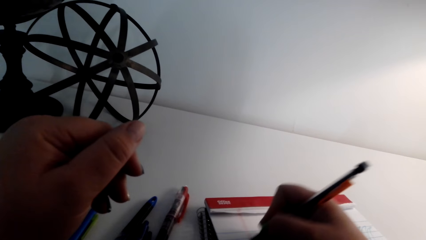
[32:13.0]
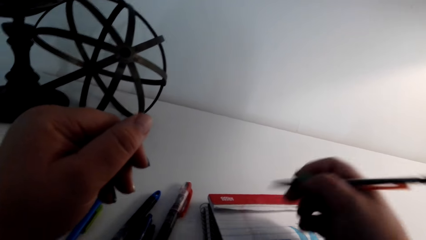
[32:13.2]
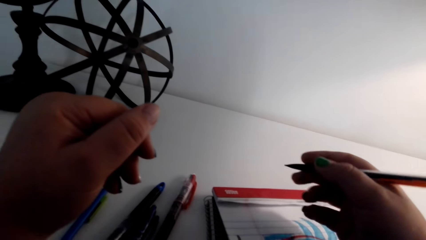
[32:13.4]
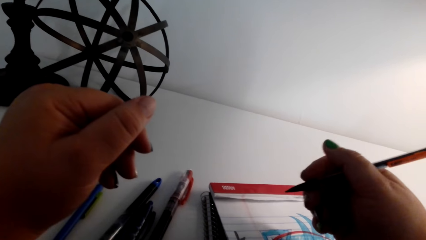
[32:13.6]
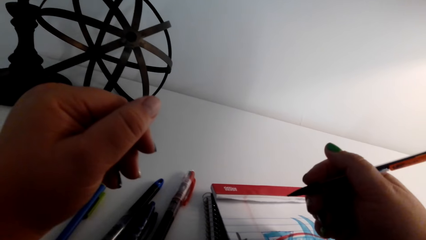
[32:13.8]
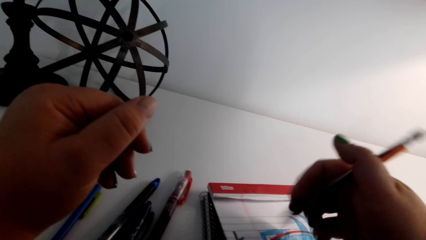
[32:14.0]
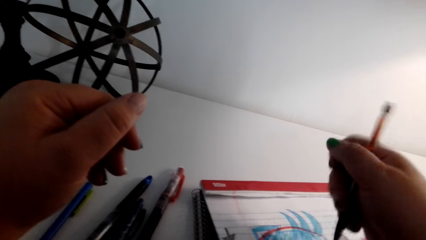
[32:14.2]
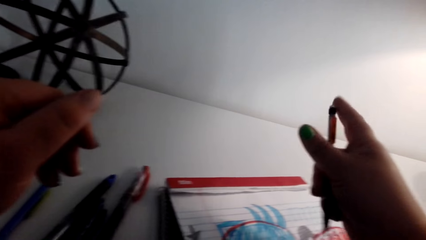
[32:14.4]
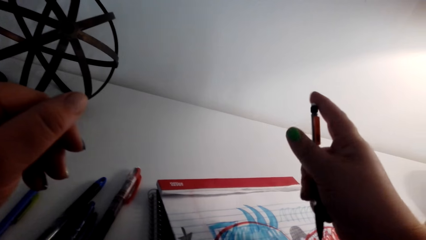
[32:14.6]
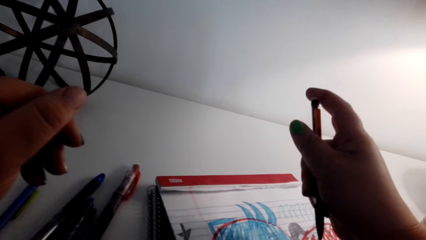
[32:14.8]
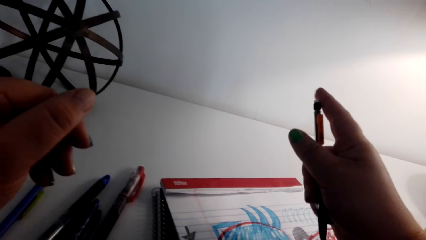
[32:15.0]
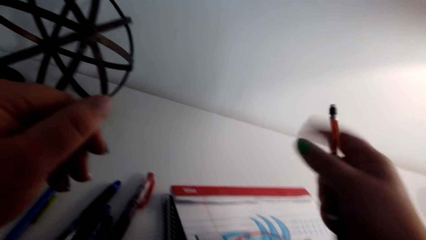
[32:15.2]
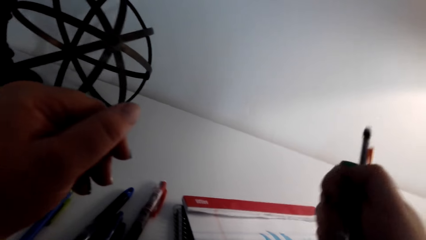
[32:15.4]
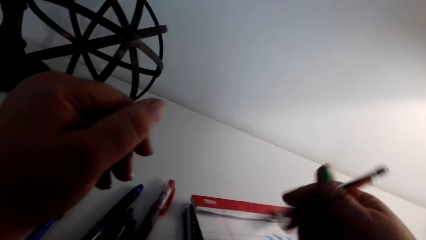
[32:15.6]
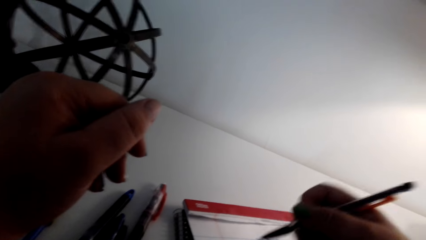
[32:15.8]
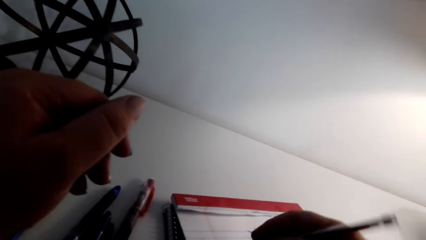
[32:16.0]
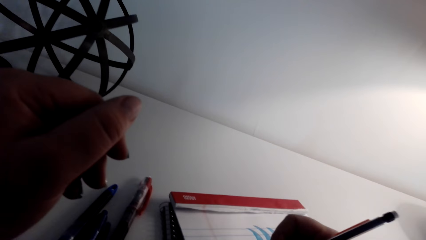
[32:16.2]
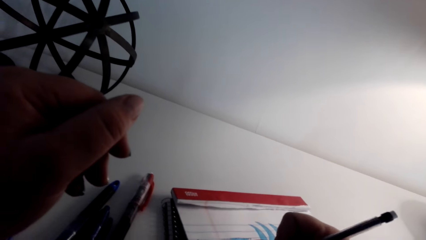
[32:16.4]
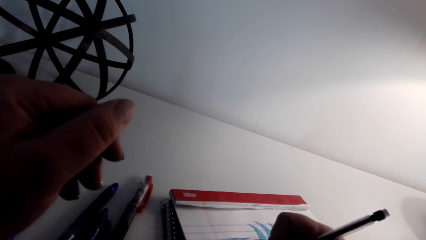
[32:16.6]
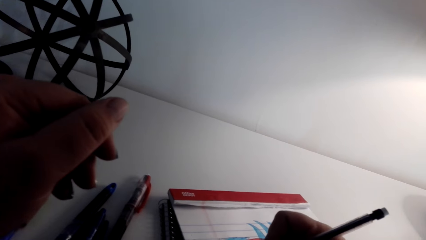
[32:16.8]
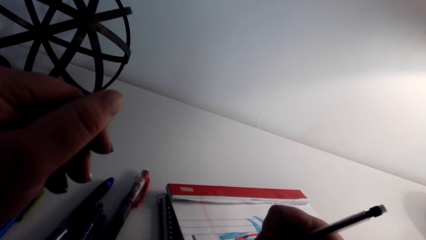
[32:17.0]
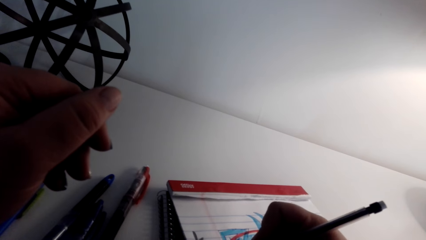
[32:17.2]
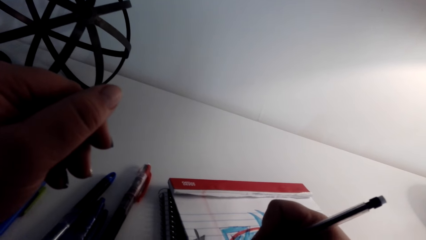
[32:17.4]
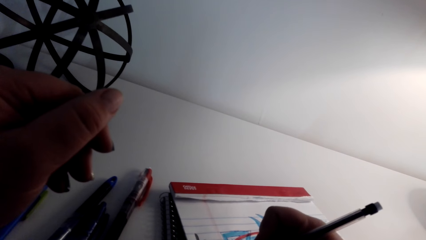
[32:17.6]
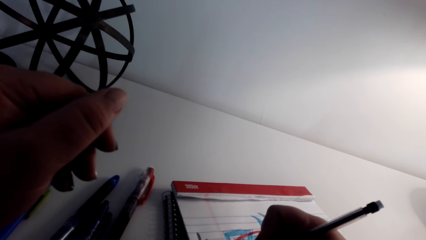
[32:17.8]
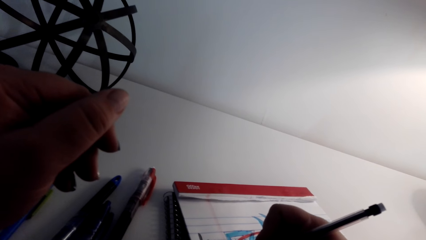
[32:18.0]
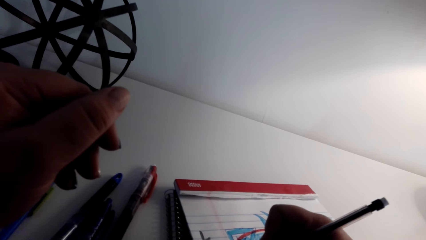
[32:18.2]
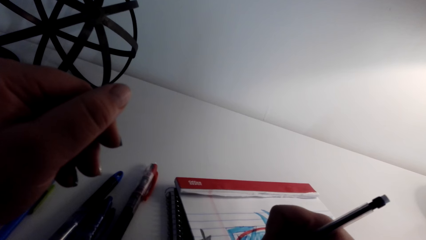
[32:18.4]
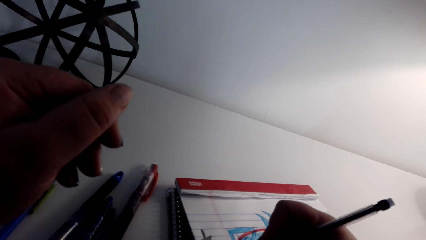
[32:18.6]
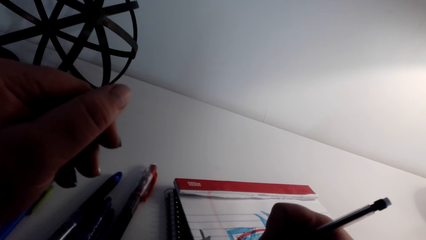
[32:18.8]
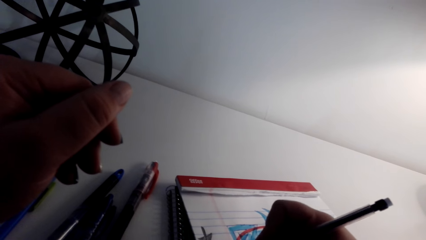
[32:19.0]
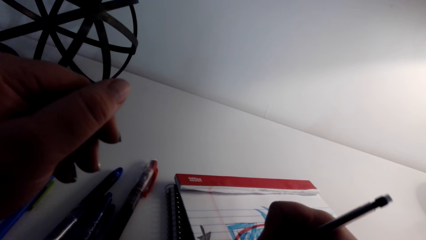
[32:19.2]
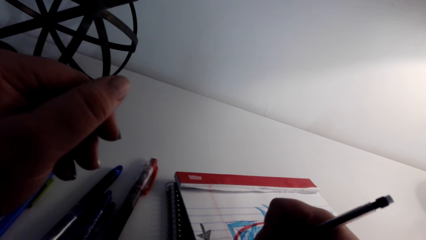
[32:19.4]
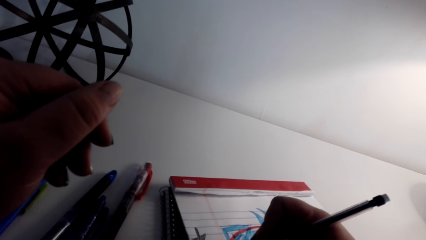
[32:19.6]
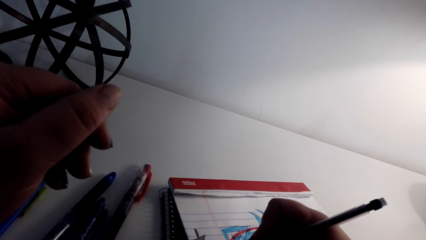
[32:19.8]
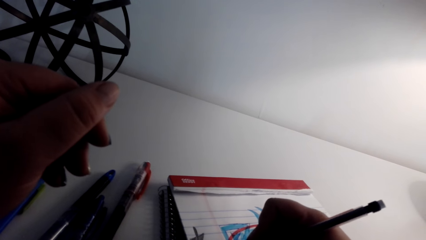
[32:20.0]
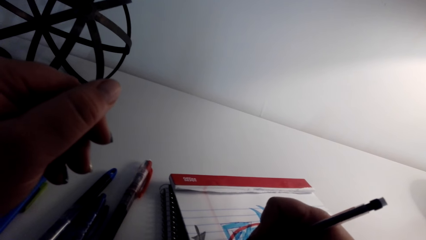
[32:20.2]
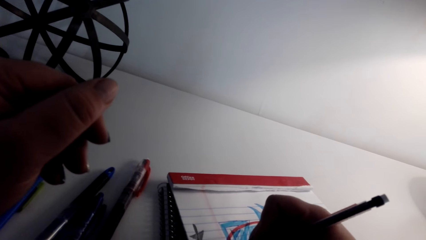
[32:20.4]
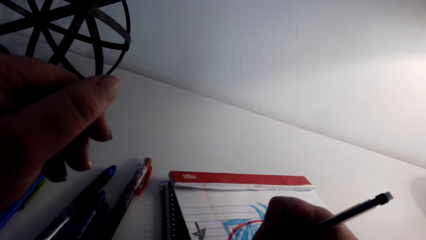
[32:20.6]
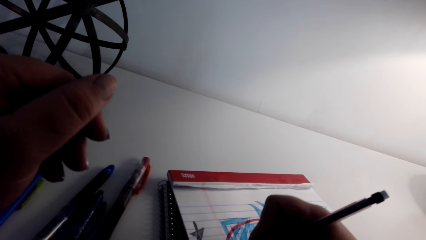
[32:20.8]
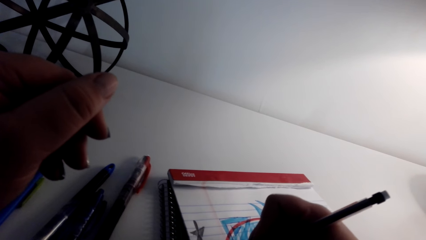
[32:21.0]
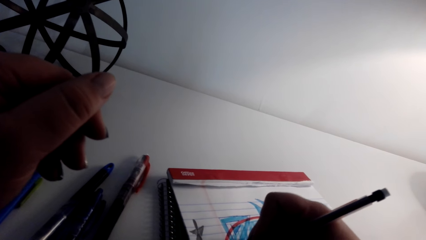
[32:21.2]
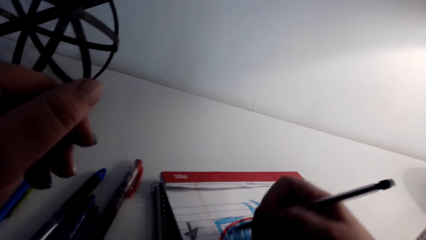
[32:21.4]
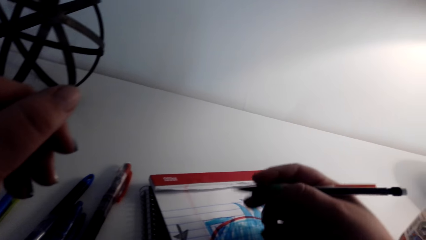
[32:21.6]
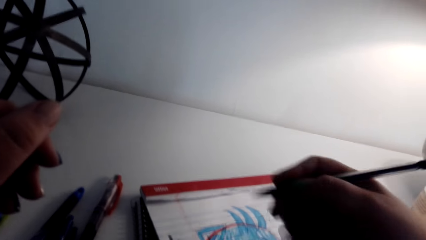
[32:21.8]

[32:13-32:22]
The camera wearer presses the pen. They open the color pen. They draw the art on the book. They color the sketch.

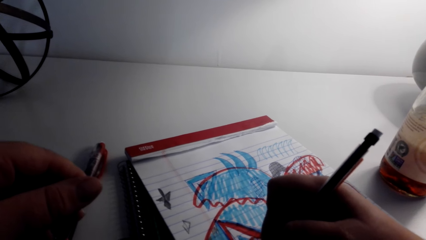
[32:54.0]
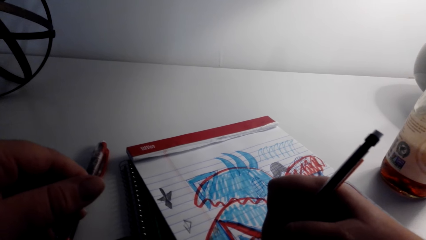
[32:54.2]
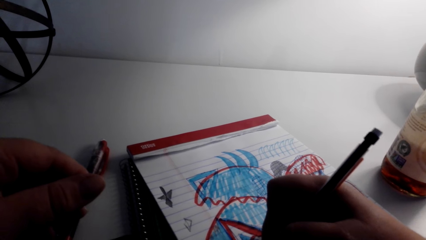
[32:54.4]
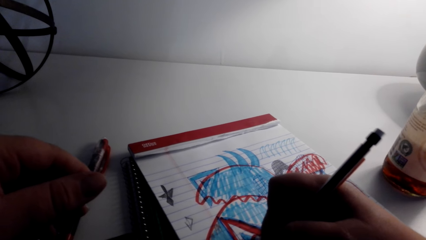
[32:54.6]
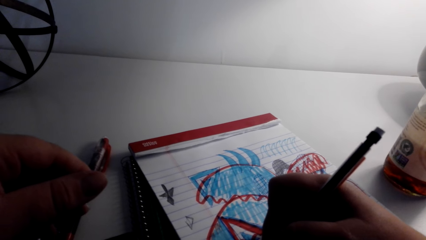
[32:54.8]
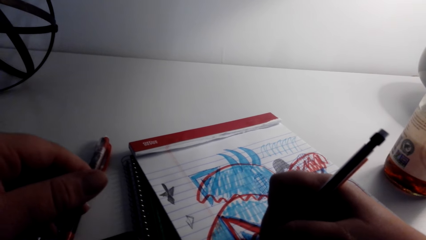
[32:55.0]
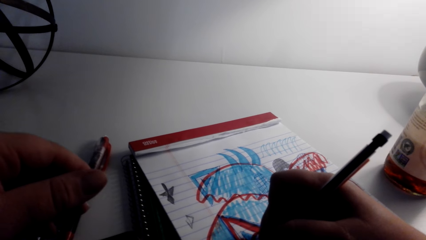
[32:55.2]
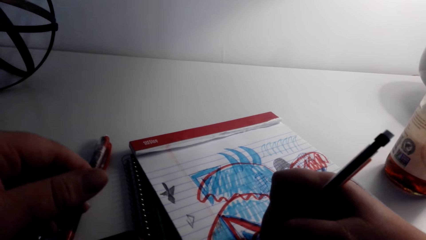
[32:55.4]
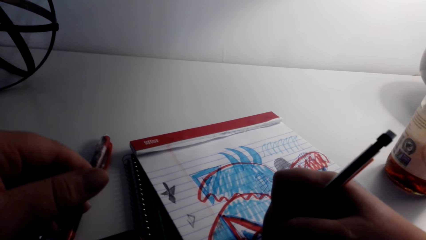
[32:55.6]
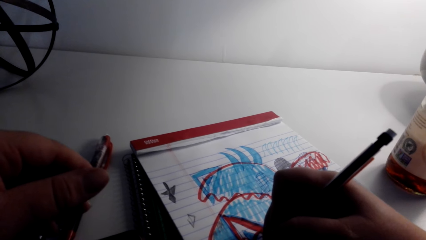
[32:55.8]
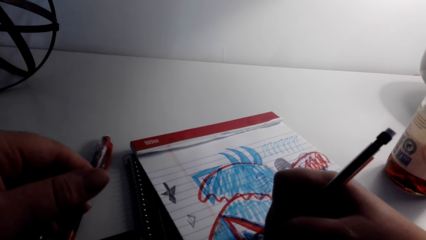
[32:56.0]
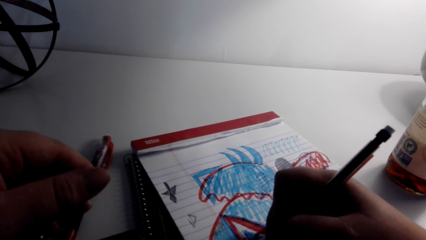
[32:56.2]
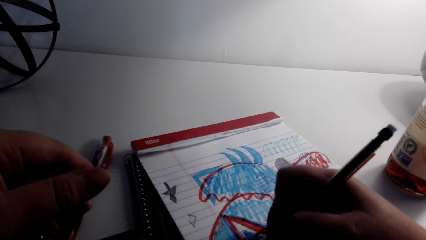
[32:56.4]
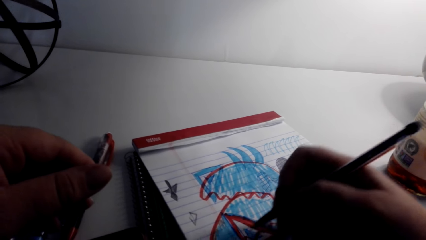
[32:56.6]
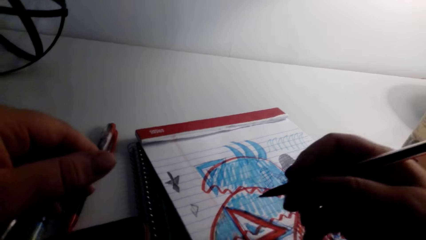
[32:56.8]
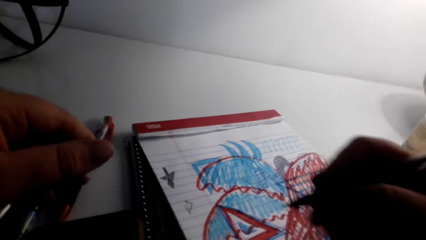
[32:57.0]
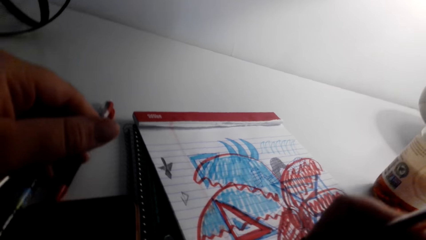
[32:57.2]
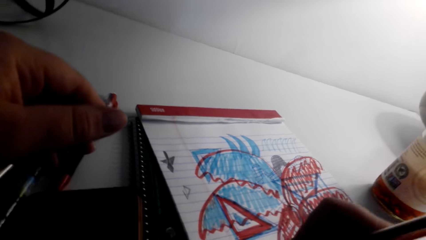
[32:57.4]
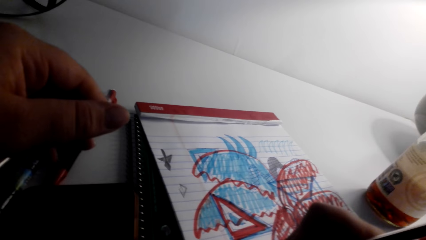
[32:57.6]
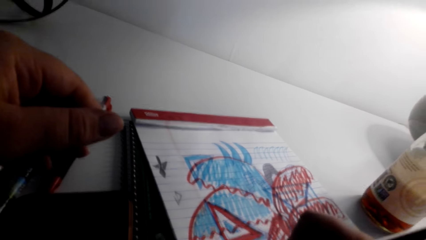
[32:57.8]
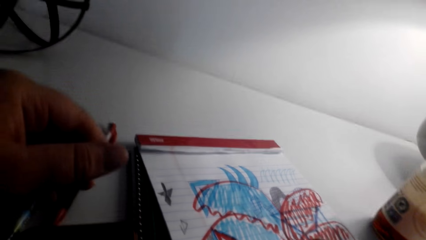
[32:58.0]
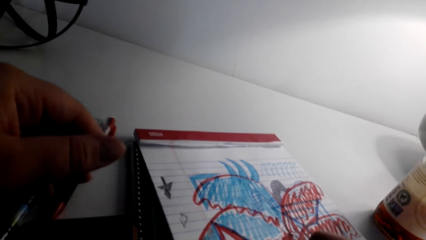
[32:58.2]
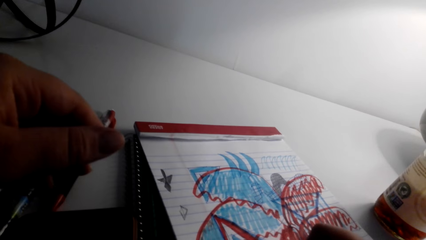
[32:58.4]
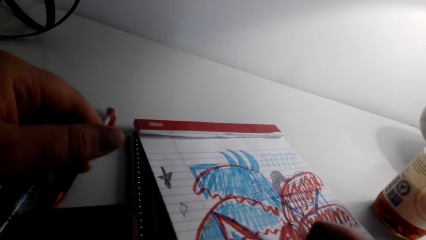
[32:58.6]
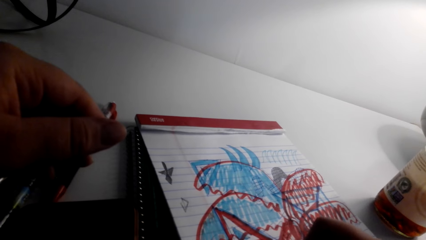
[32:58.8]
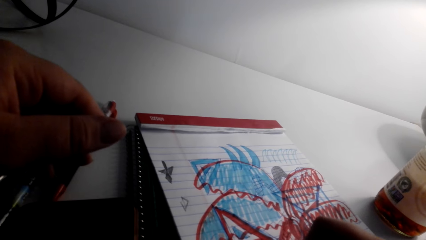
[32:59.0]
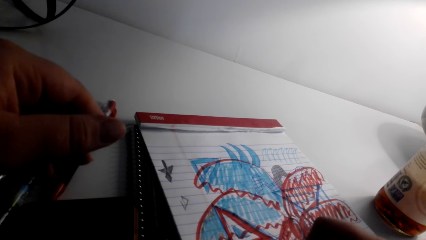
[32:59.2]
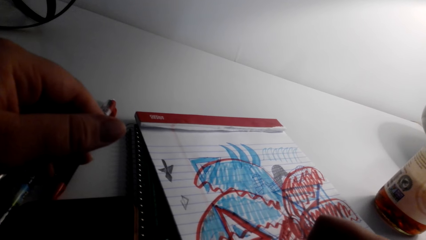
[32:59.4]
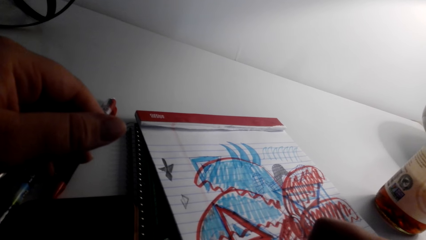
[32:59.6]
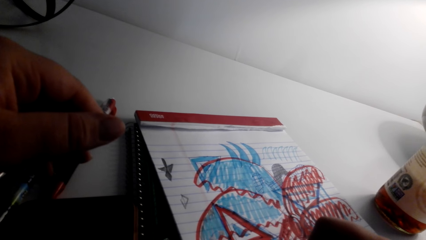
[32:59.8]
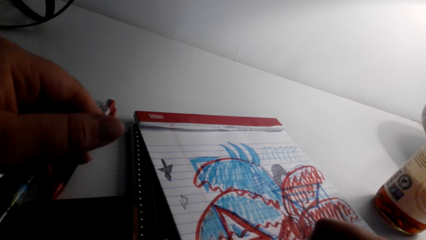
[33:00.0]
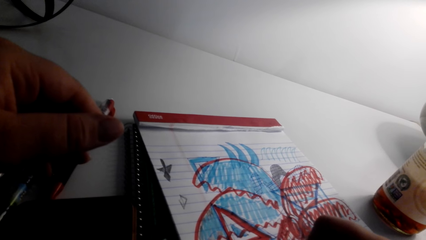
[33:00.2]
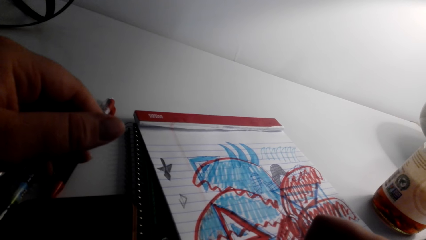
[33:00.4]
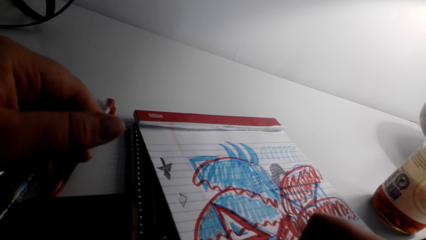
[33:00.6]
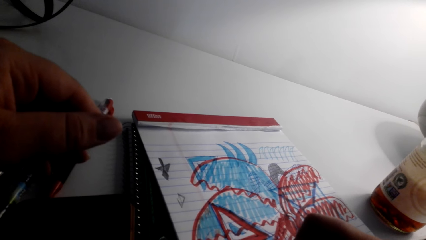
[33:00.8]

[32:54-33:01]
The camera wearer colors the sketch.
